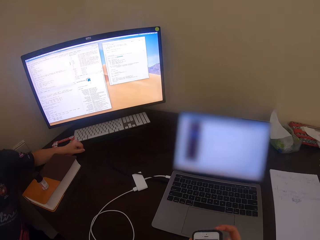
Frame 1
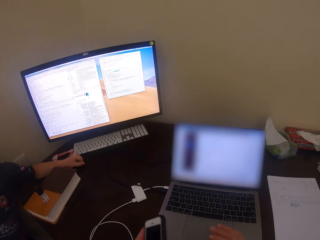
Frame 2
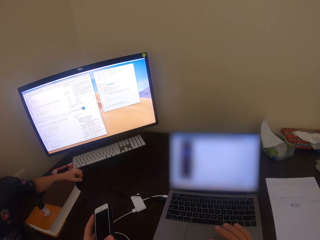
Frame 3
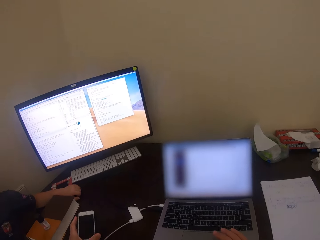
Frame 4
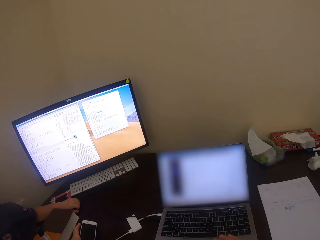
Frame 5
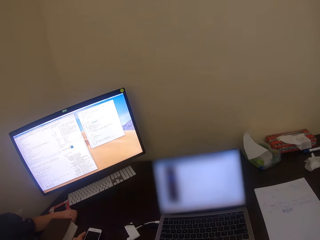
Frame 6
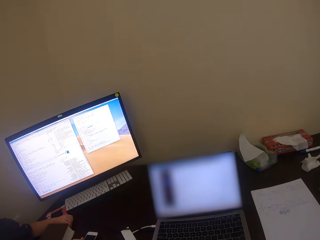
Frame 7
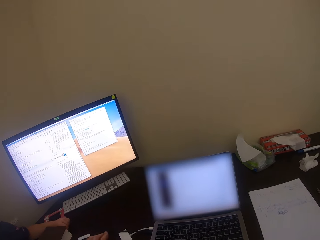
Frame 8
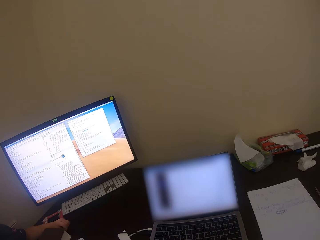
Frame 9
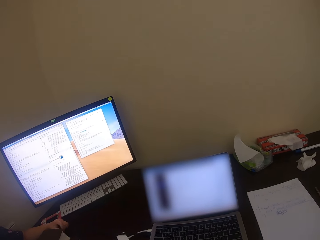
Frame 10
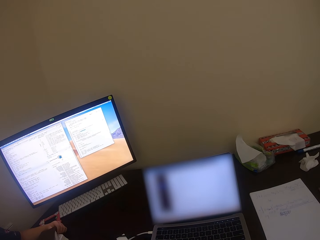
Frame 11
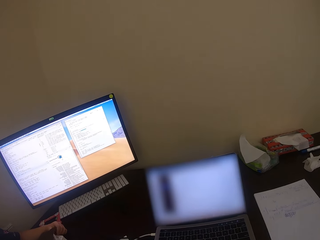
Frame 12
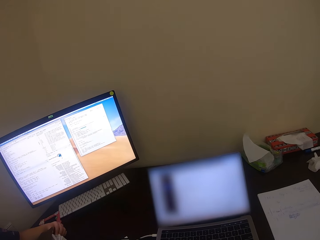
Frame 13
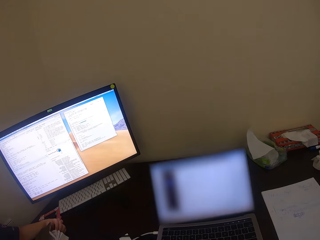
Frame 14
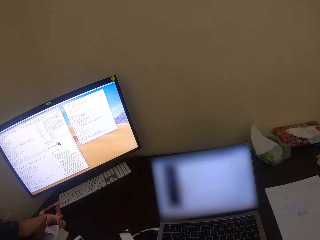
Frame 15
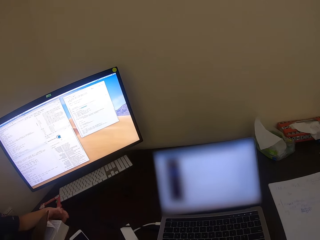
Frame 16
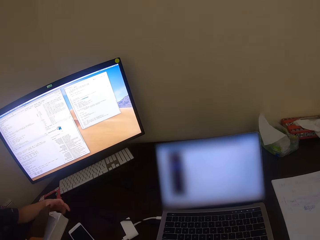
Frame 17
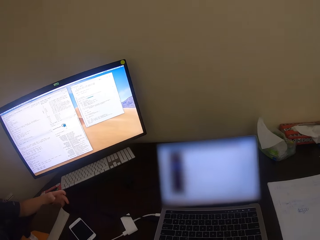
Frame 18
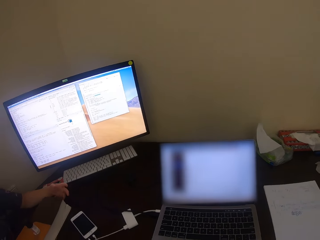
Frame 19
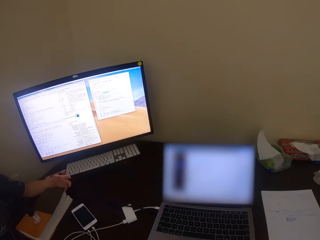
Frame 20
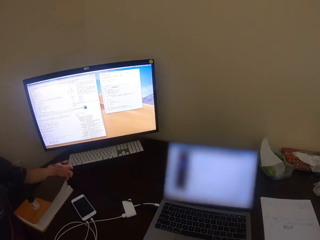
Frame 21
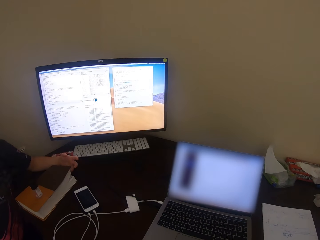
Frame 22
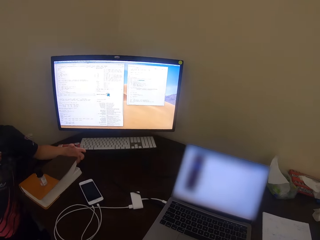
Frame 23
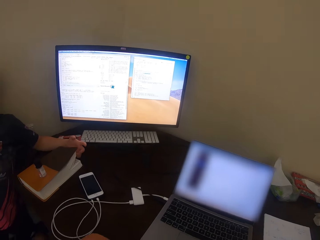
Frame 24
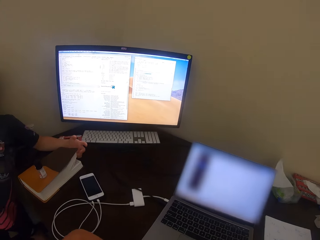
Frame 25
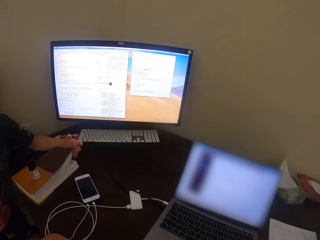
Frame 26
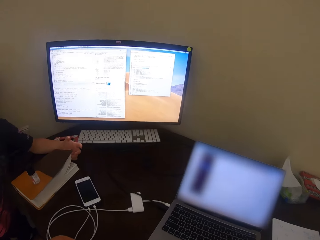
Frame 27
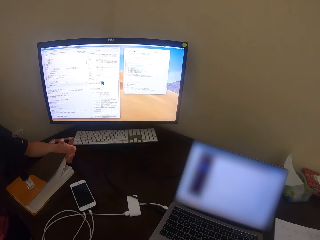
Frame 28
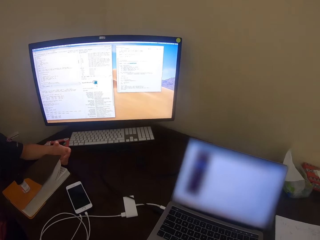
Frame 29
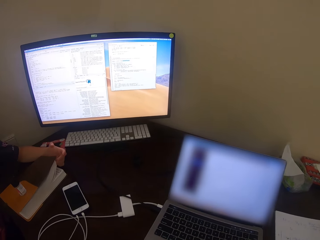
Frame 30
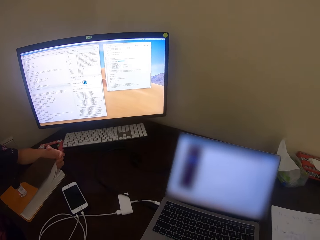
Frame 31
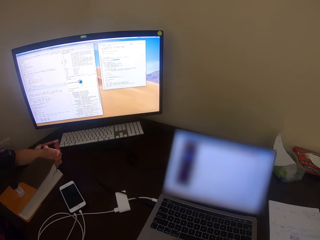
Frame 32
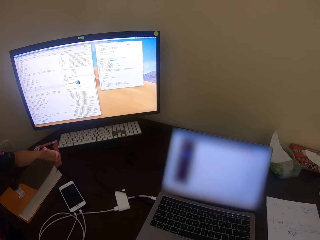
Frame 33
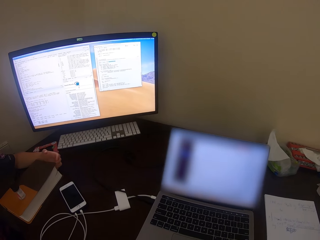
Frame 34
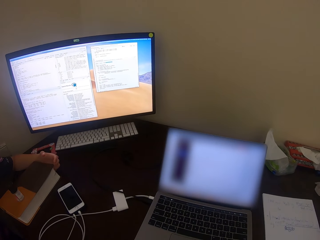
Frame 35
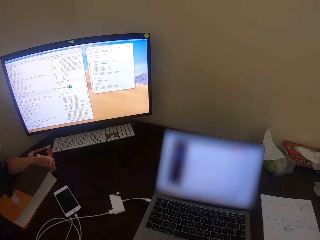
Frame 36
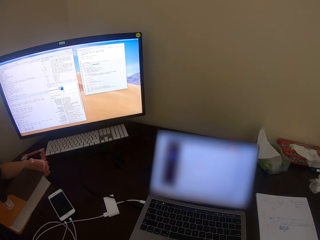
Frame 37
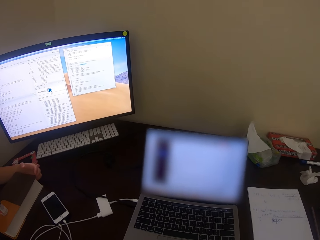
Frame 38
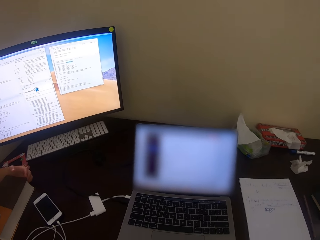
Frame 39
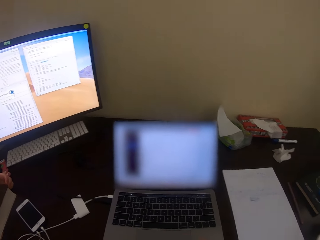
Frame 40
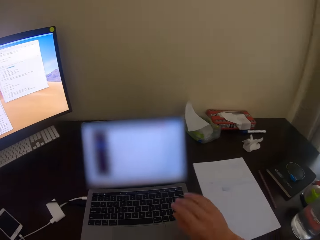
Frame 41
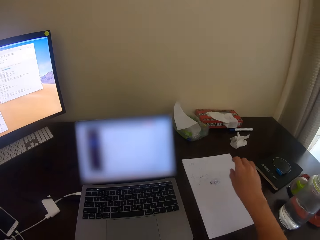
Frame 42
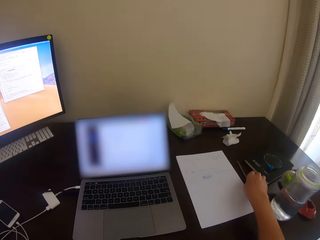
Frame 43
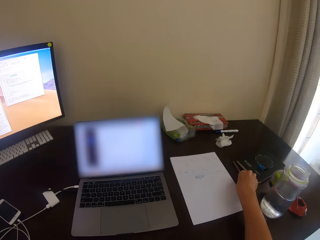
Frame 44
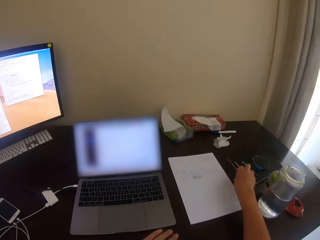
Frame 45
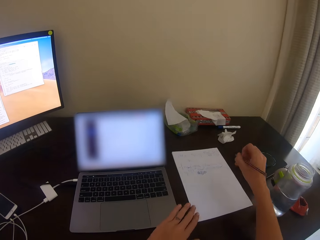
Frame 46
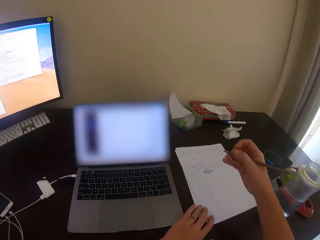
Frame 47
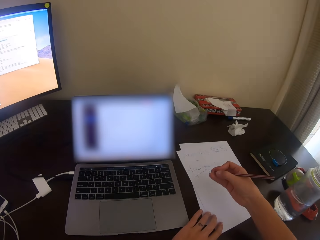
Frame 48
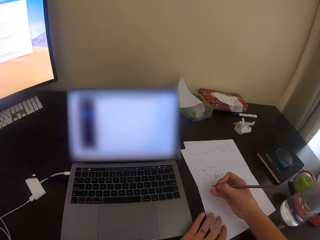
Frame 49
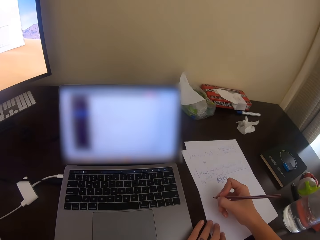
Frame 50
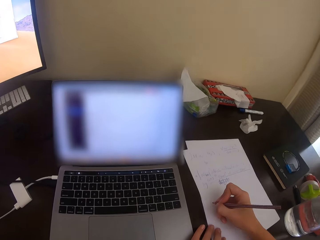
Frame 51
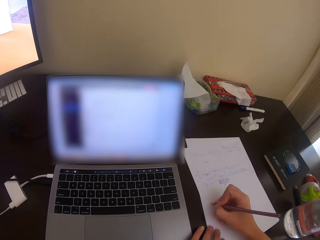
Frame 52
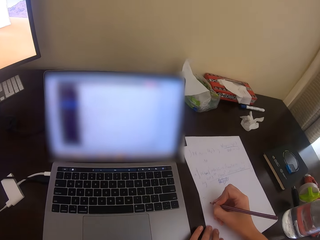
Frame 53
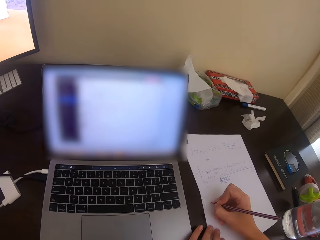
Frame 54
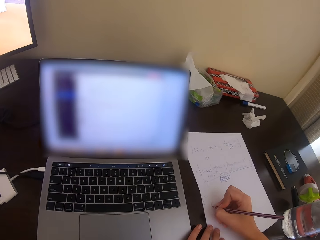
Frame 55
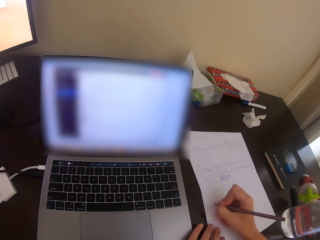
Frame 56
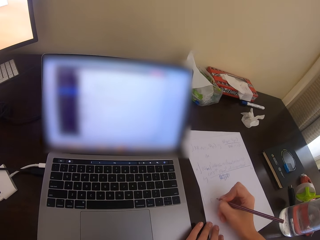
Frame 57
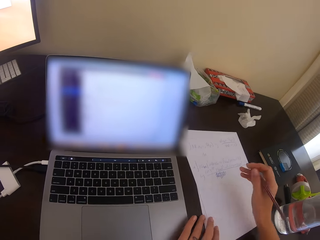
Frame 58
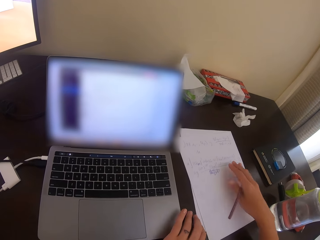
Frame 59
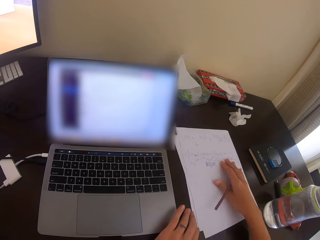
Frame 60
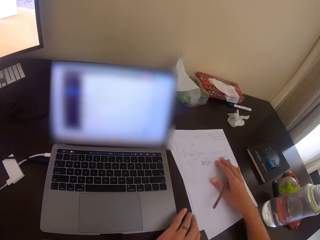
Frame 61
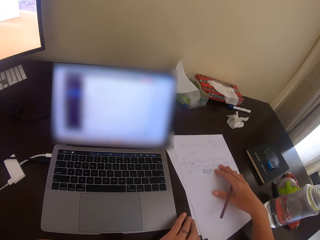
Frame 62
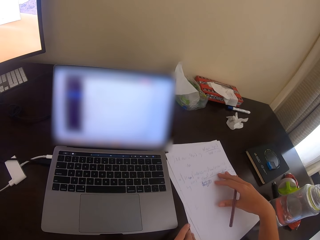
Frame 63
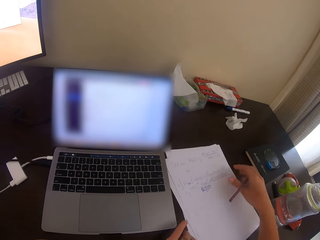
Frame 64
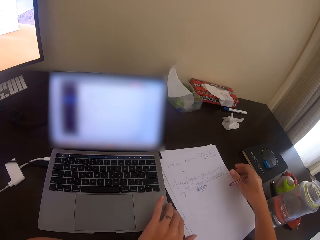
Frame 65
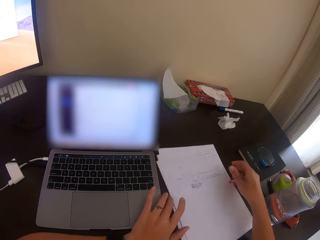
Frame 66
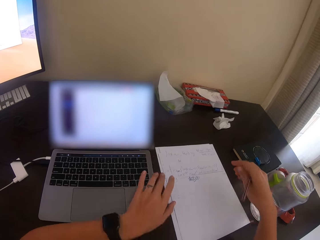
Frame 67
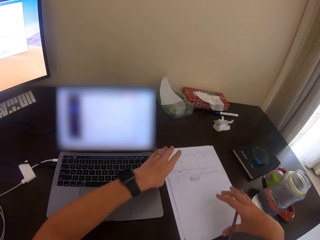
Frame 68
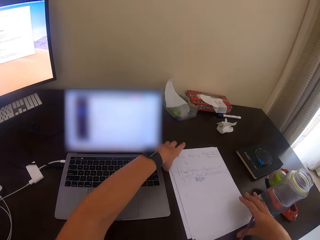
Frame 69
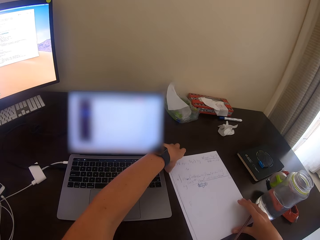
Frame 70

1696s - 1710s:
The camera wearer puts the phone on the table. A man talks. The camera wearer talks. They pick a pen from the table. They write on a paper. They talk.

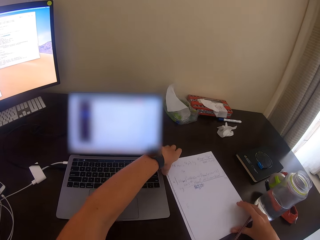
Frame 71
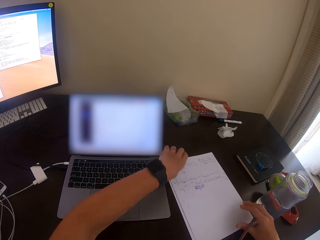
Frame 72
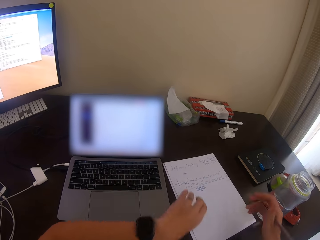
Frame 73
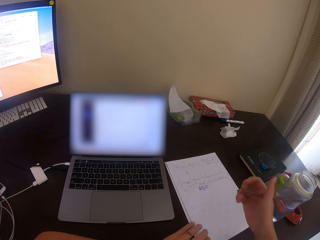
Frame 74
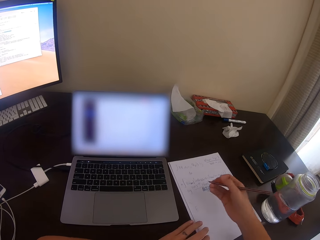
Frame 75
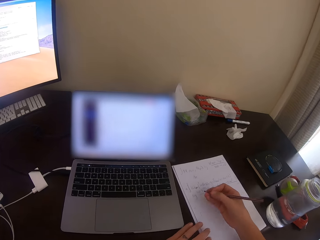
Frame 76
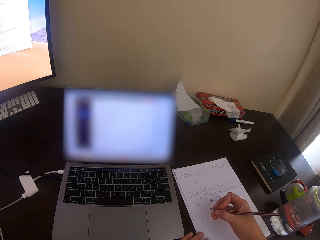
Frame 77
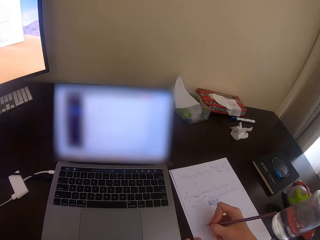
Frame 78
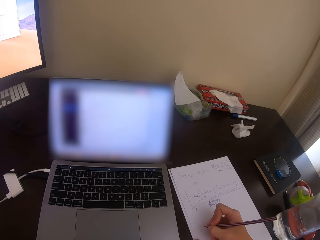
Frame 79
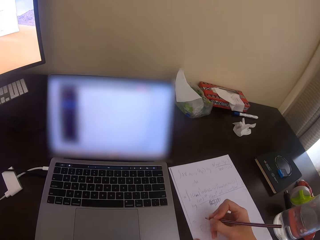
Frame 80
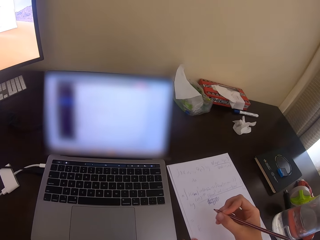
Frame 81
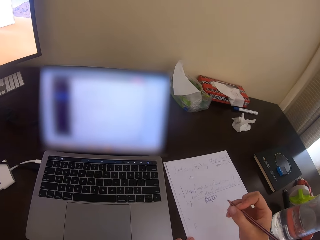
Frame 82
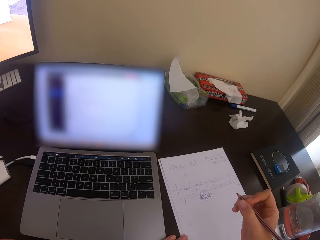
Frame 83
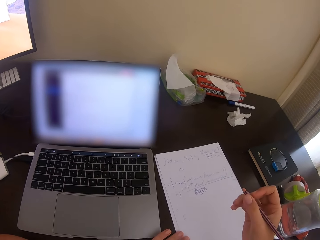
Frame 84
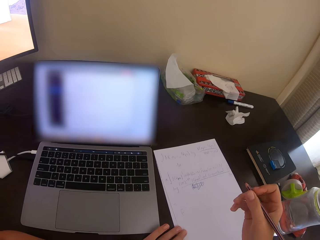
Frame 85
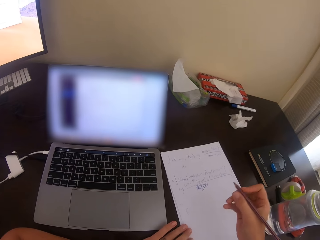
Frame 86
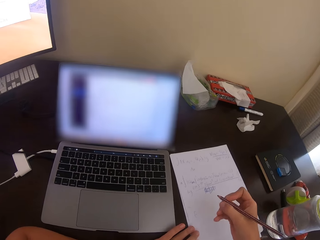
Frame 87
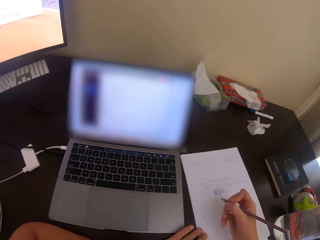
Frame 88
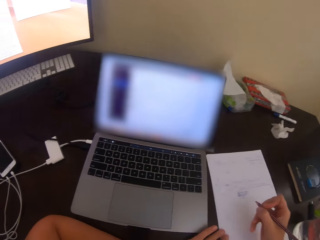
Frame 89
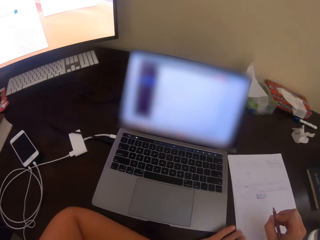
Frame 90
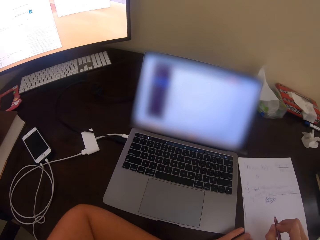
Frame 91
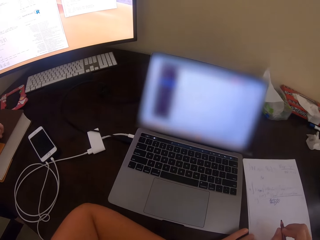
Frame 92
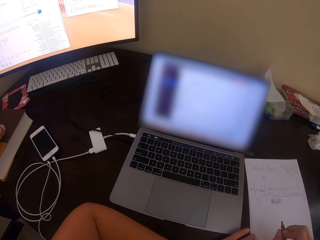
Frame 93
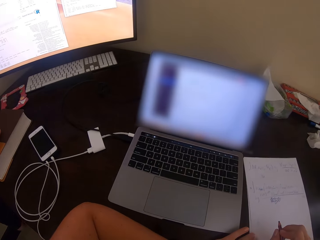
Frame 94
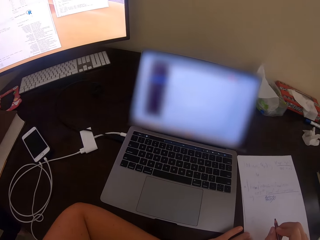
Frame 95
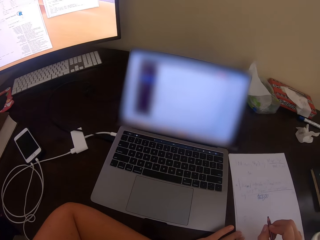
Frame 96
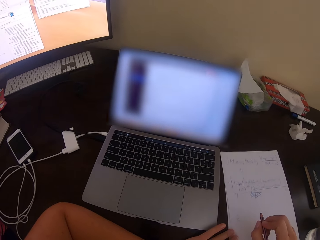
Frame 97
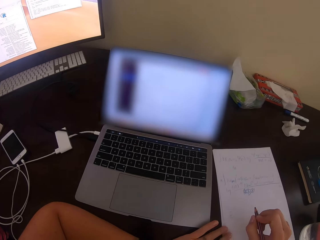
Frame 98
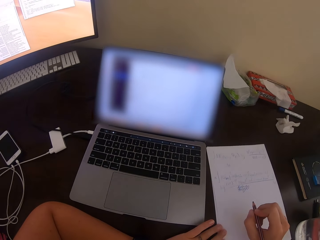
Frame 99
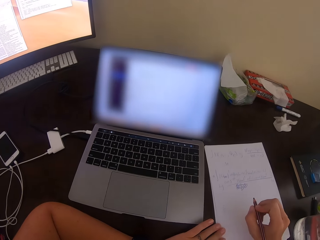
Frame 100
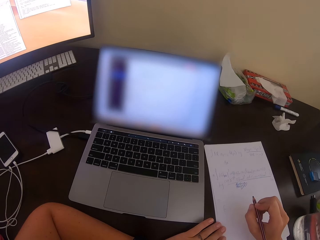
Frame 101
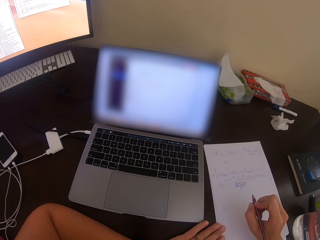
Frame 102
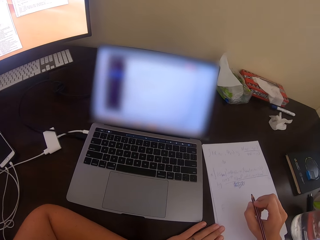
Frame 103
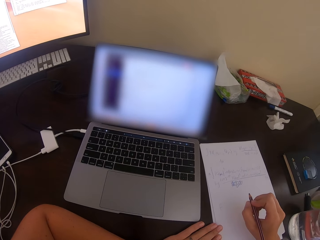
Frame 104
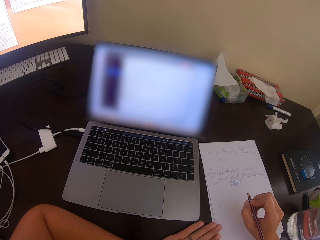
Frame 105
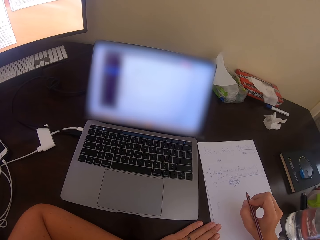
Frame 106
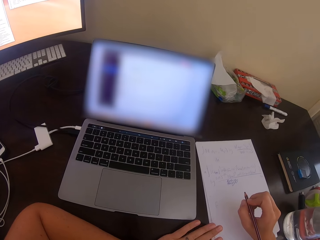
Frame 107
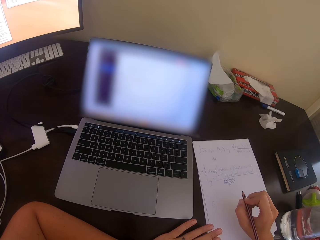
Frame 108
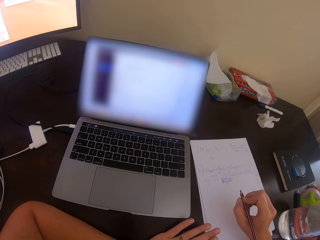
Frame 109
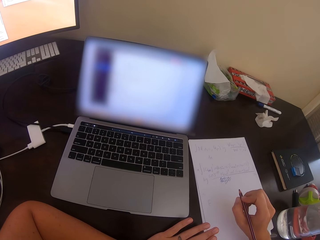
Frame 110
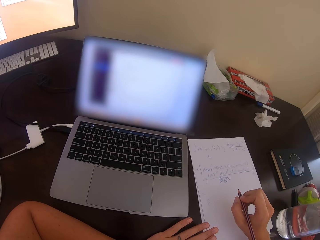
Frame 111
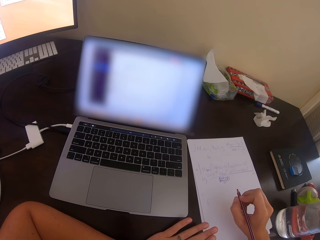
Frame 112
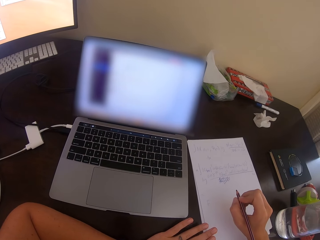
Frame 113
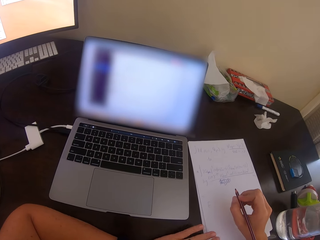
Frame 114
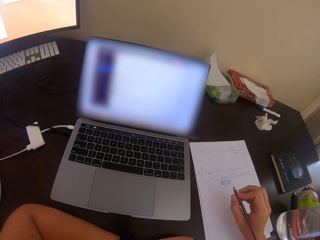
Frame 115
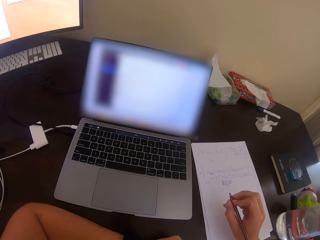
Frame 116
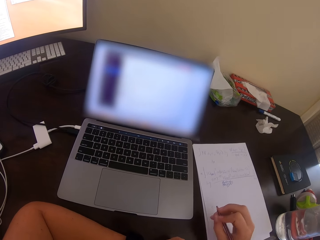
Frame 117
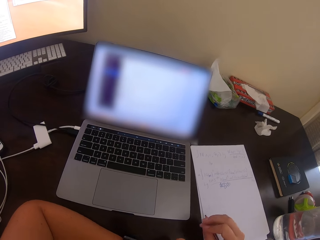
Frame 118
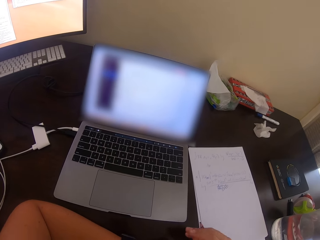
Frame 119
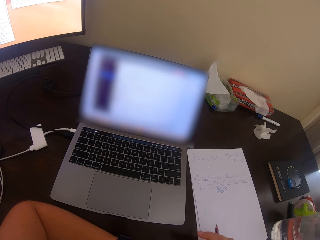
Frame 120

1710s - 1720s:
The camera wearer turns the papers. They adjust the papers on the table. A man talks.
